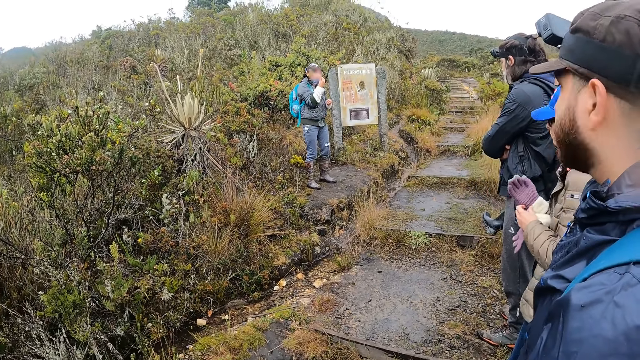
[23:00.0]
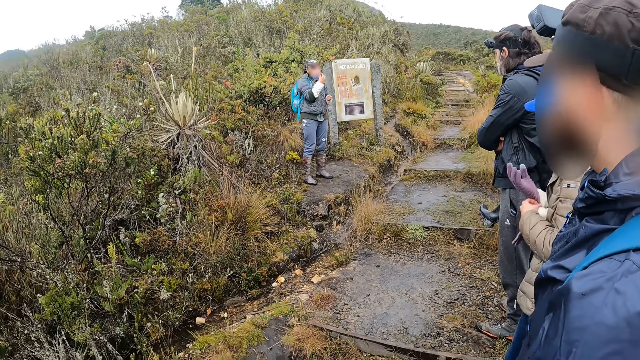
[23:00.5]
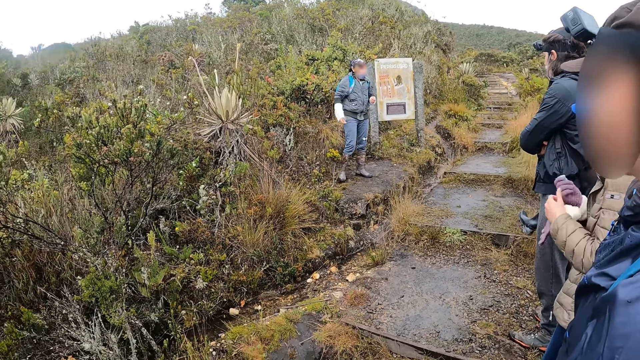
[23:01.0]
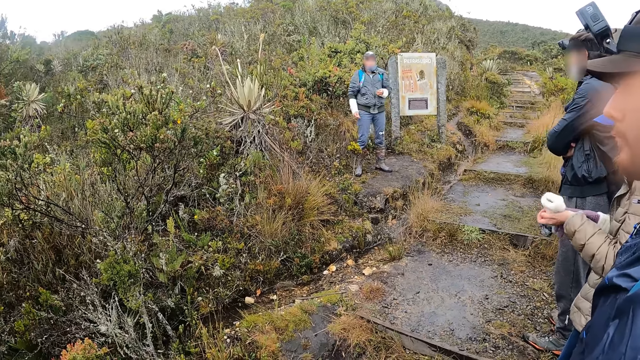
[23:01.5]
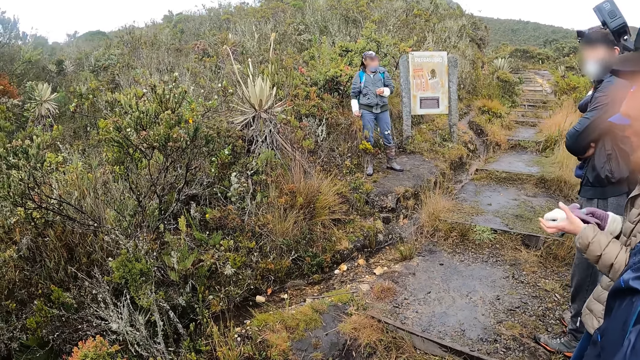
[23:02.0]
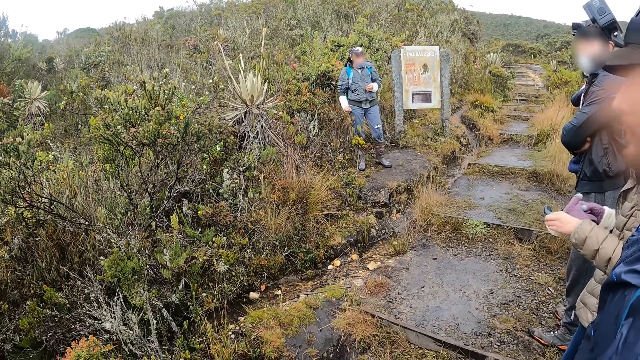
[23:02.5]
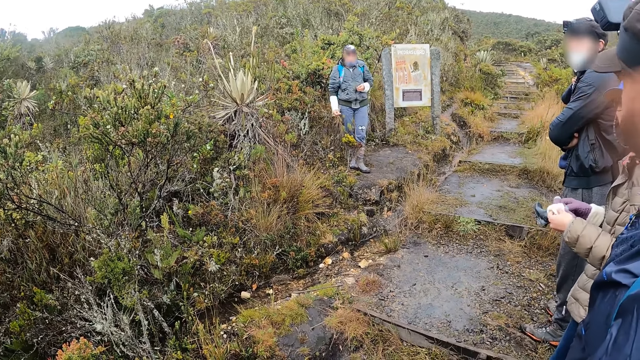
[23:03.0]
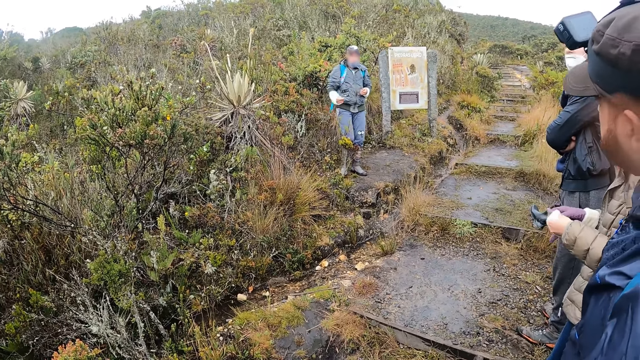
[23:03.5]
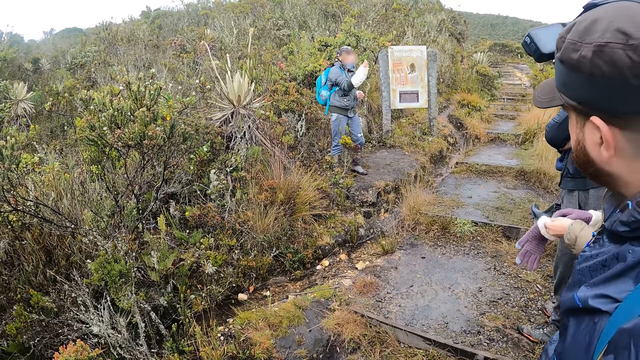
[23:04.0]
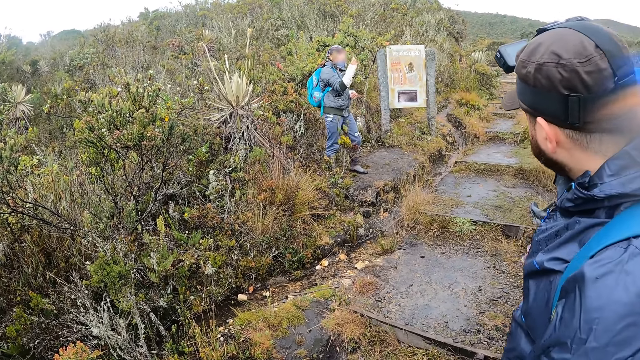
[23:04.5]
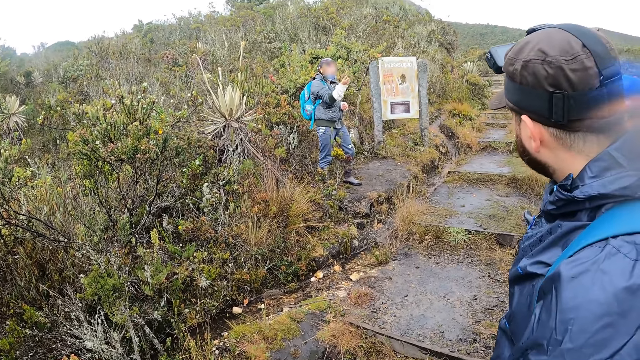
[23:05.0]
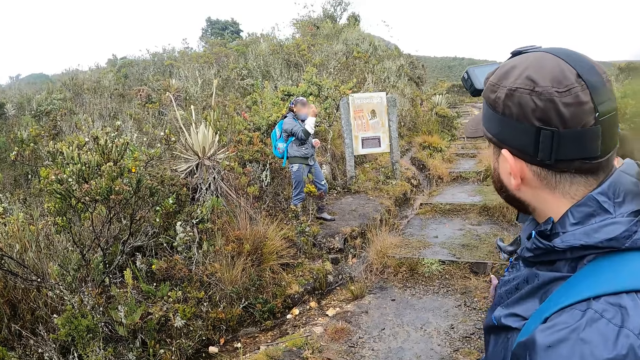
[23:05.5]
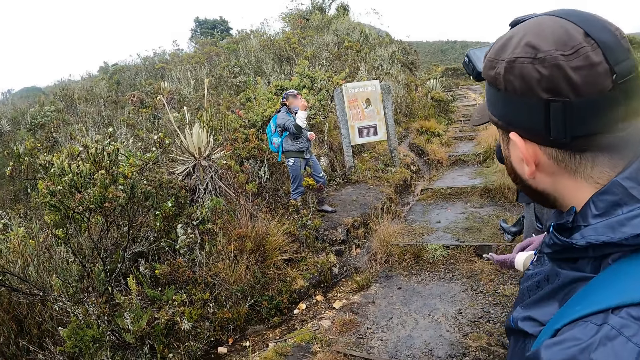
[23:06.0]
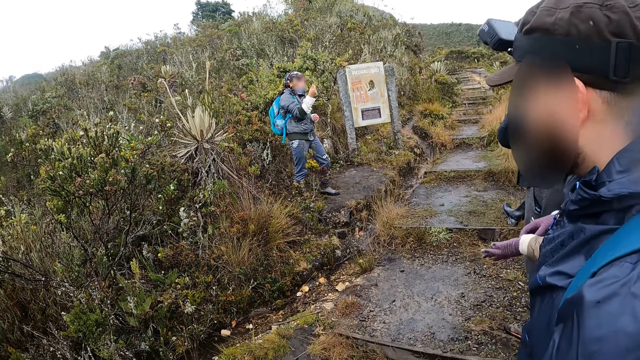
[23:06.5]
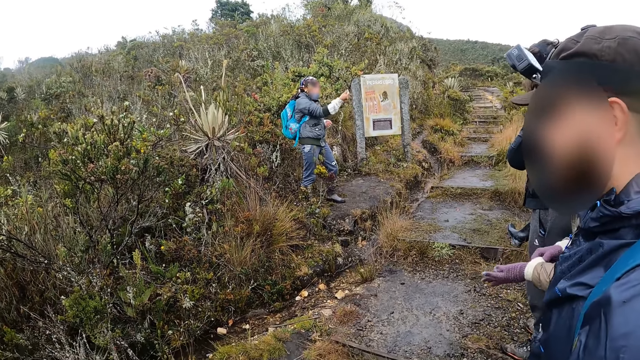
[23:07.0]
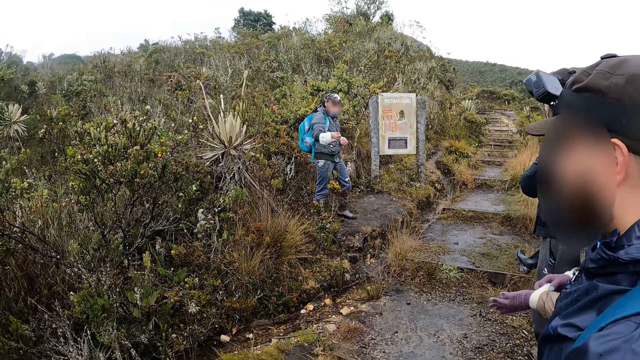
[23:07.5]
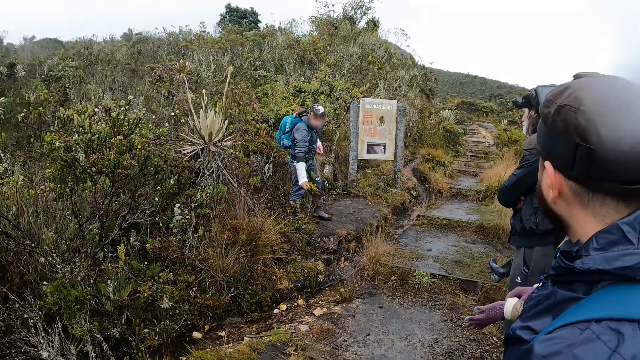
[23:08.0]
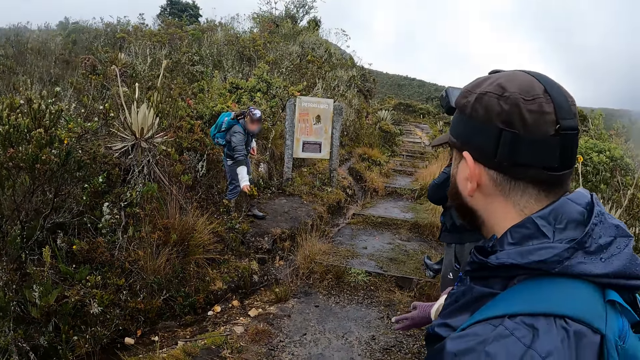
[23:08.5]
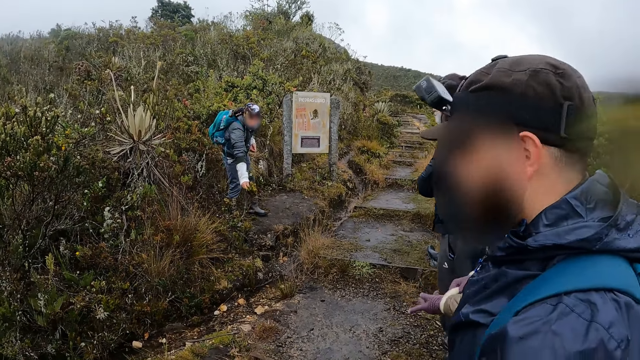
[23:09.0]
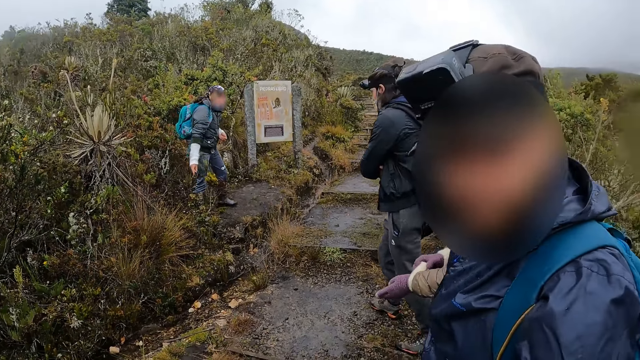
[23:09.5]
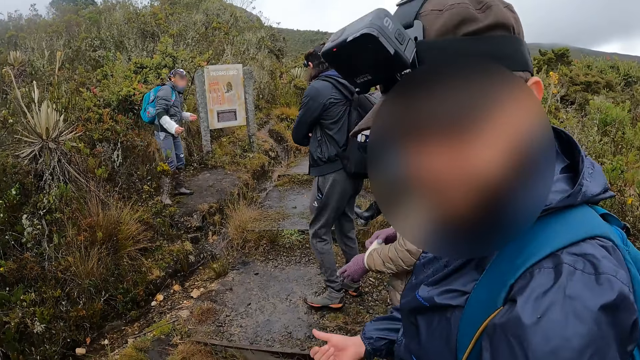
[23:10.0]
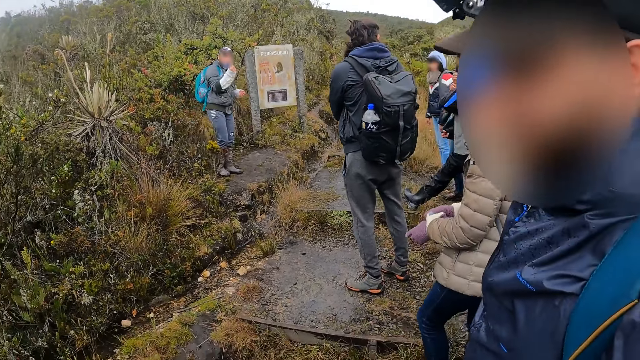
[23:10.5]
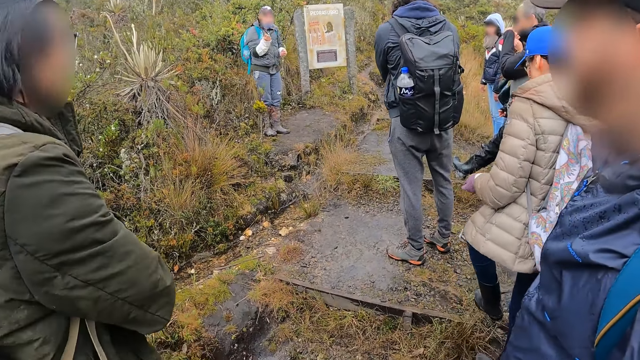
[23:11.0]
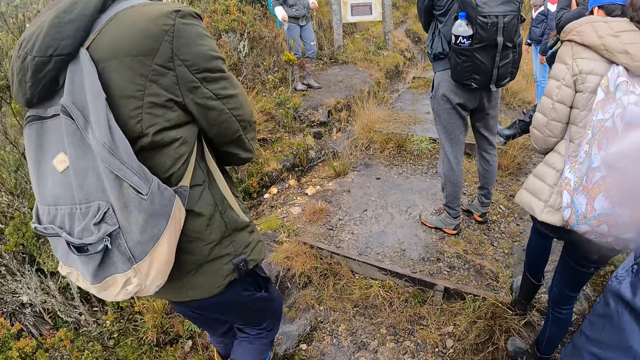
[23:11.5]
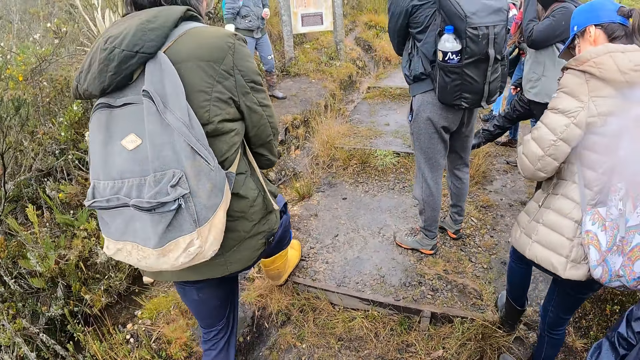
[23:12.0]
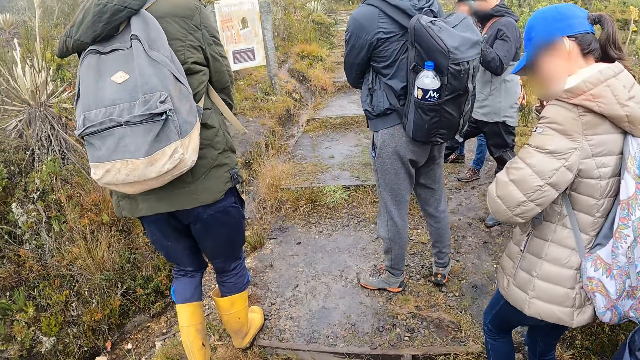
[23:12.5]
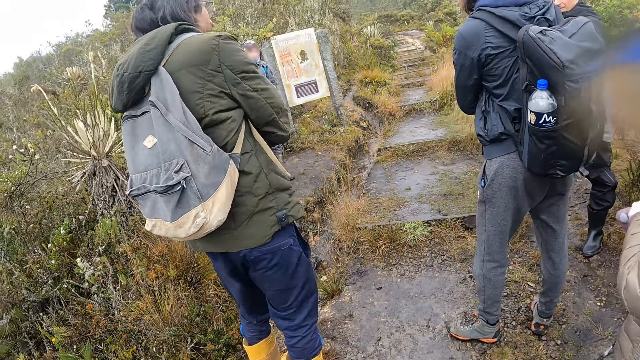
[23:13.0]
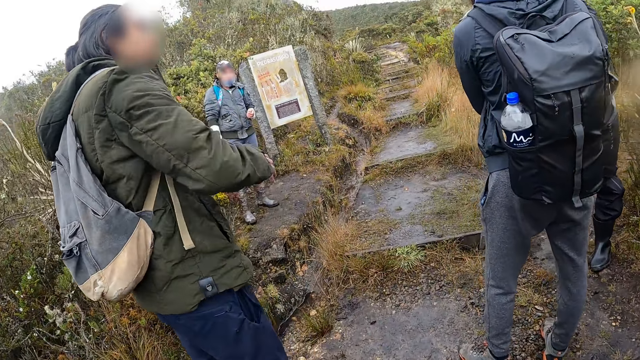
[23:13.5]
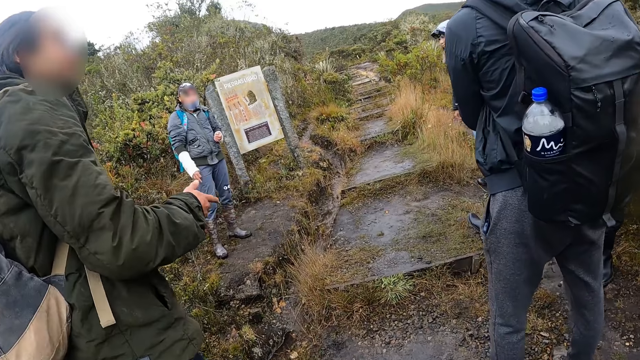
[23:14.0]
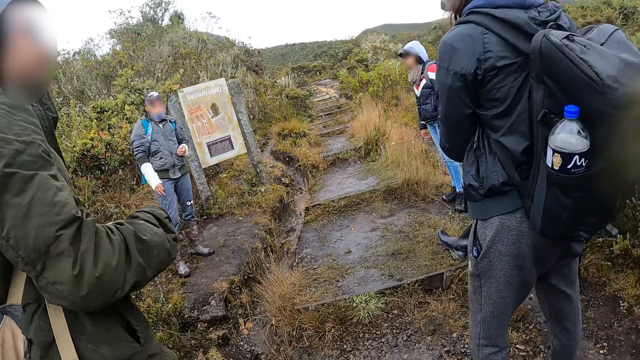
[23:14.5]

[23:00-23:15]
A woman wears gloves on the right hand. A man does something. The woman holds the gloves. The man interacts with two other men, the woman and another woman. The camera wearer interacts with the man. The woman wears the gloves on the left hand. The man holds the plant with the right hand. One of the other men moves a bit. The woman moves. Another man moves ahead.

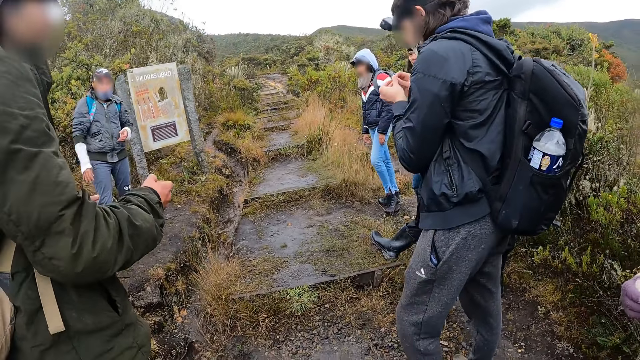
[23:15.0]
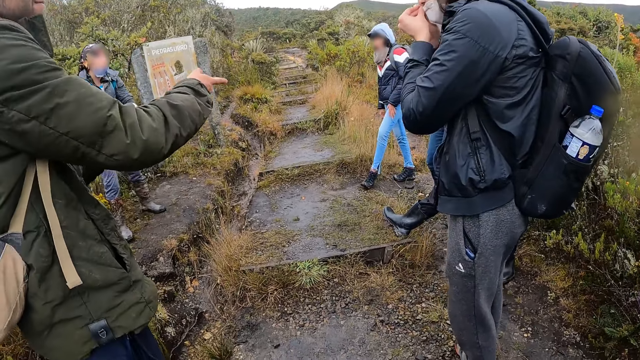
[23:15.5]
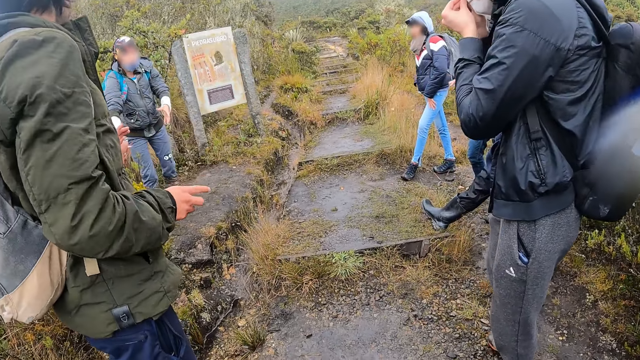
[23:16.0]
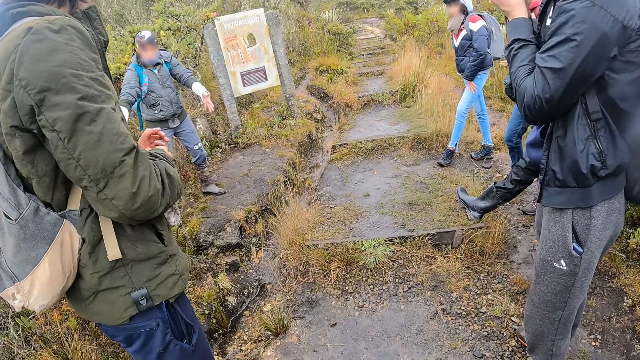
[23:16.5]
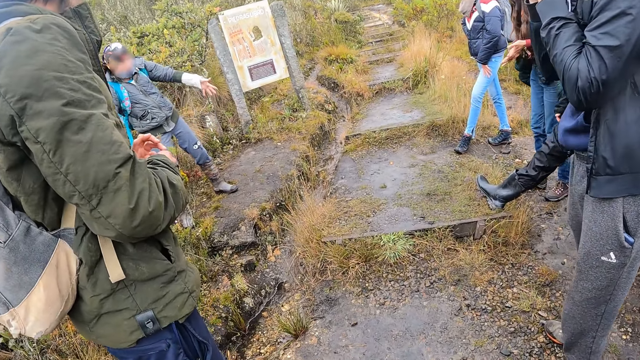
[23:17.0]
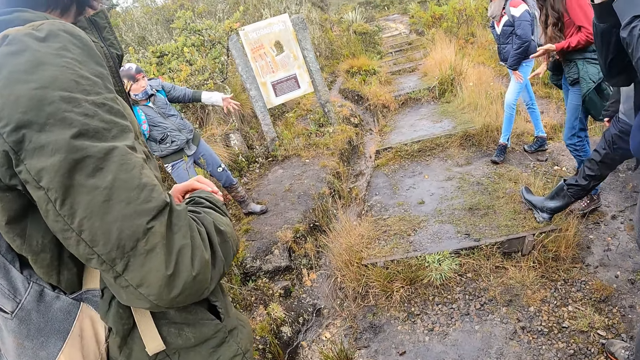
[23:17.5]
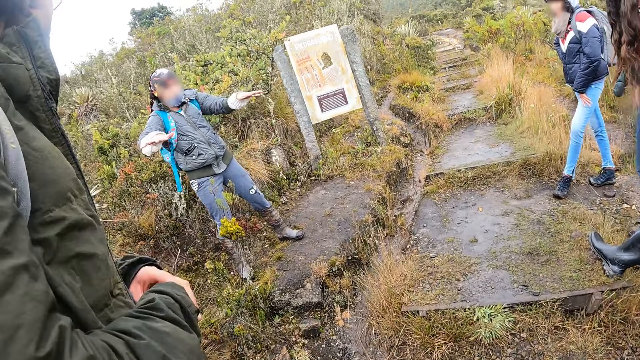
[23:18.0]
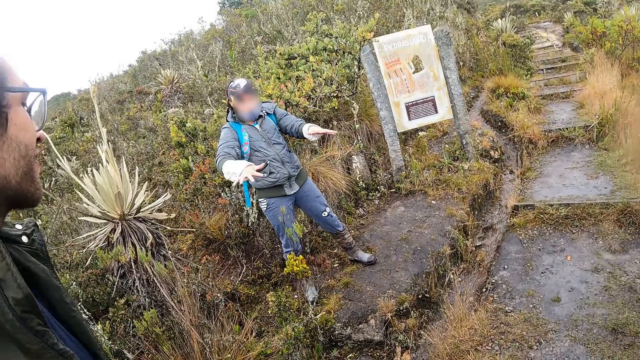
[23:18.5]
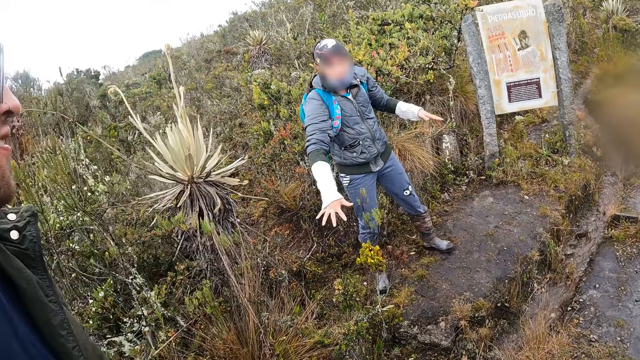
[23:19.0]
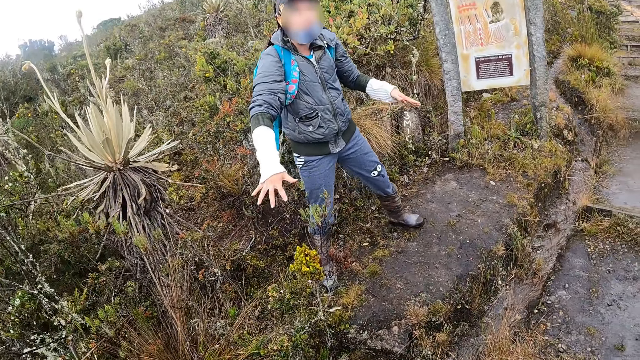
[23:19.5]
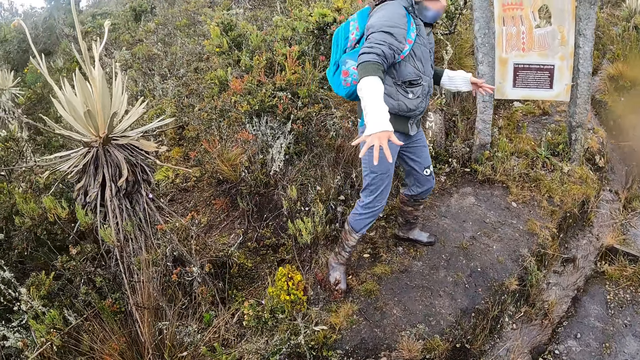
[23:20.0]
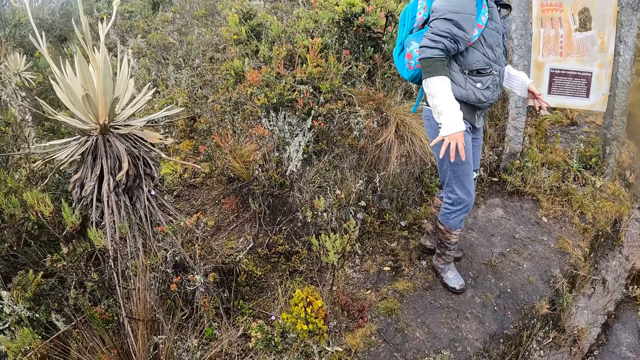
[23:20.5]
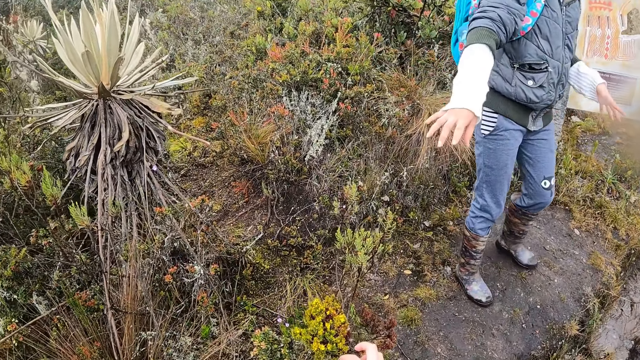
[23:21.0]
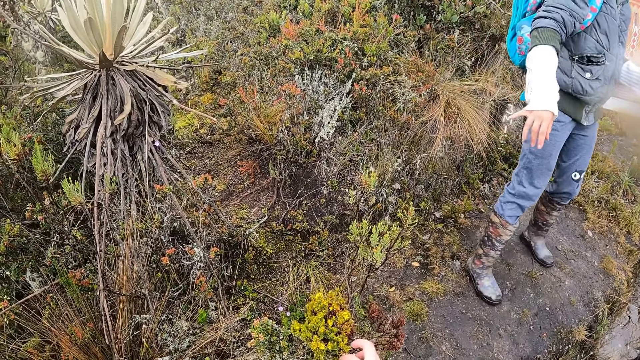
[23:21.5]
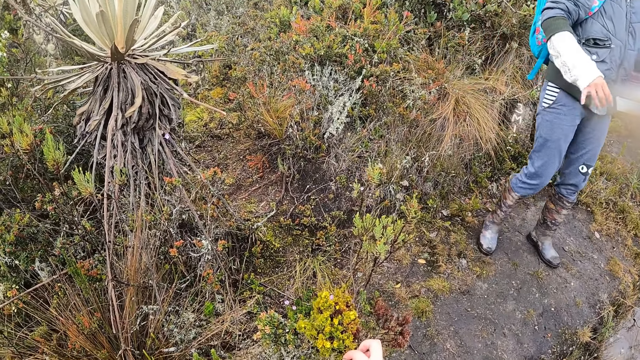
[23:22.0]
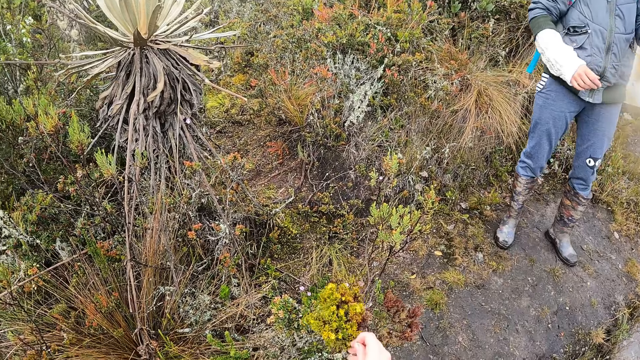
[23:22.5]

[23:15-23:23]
A man points. Another man interacts with the first man, three other men and a woman. The other man moves his hands and moves a bit.
